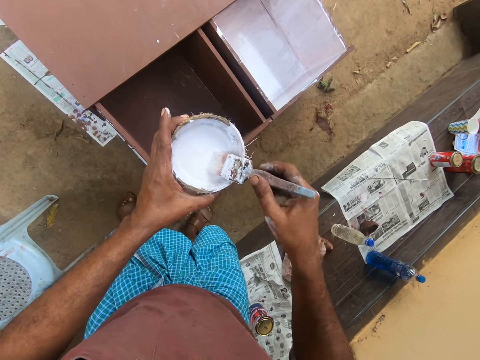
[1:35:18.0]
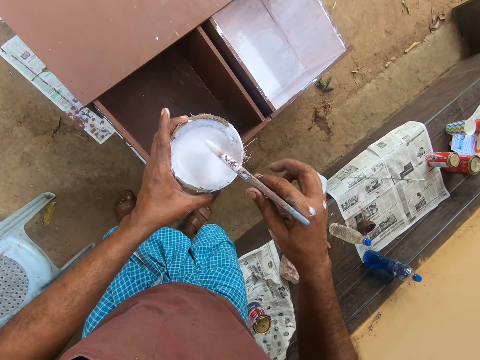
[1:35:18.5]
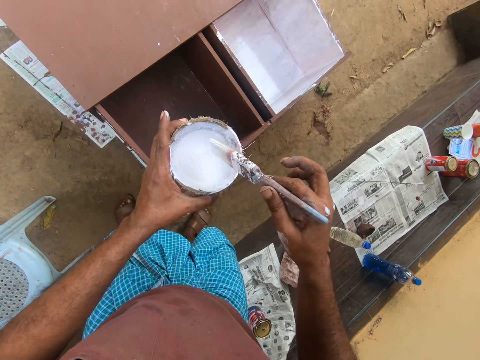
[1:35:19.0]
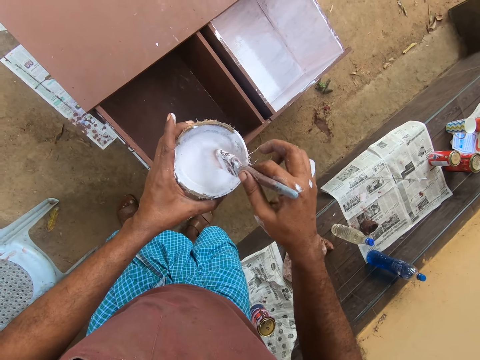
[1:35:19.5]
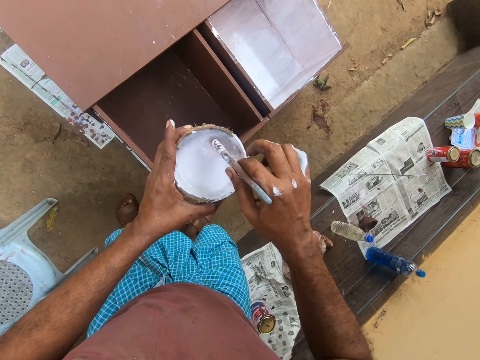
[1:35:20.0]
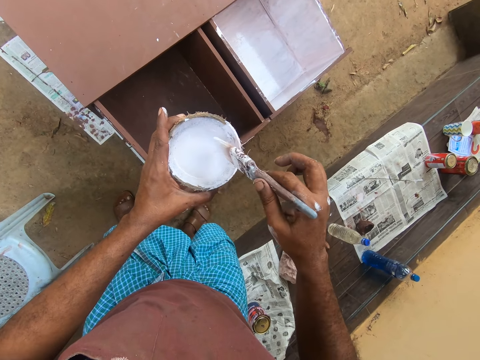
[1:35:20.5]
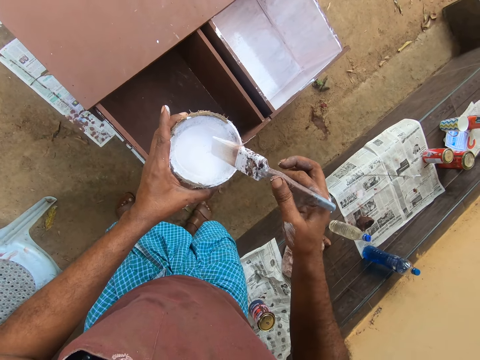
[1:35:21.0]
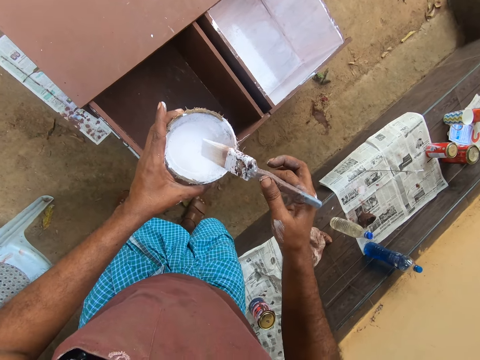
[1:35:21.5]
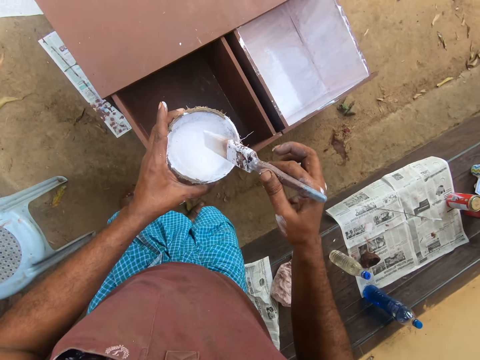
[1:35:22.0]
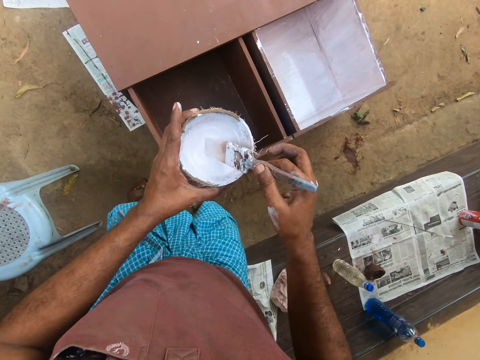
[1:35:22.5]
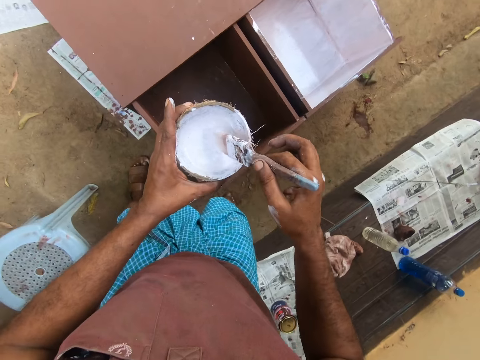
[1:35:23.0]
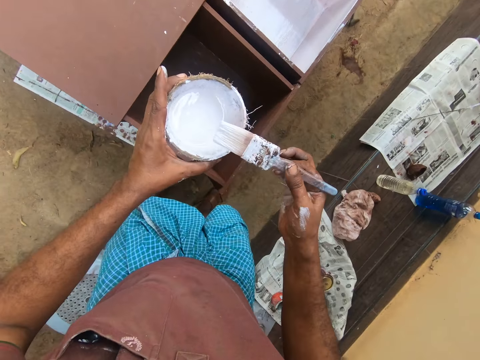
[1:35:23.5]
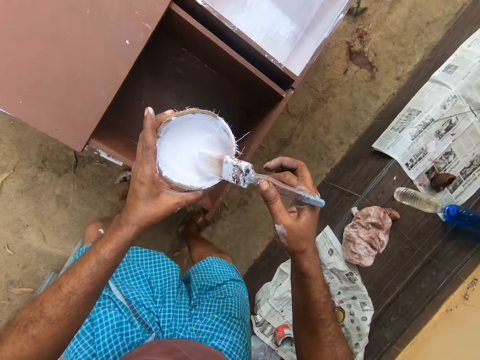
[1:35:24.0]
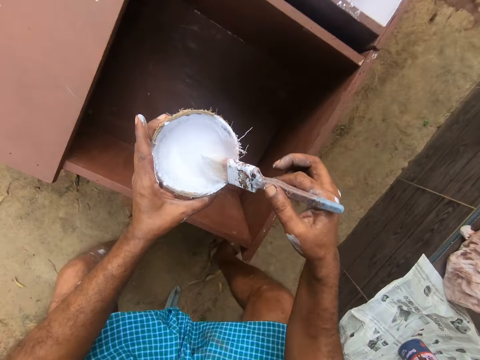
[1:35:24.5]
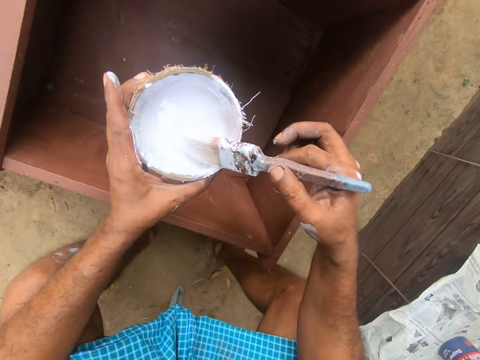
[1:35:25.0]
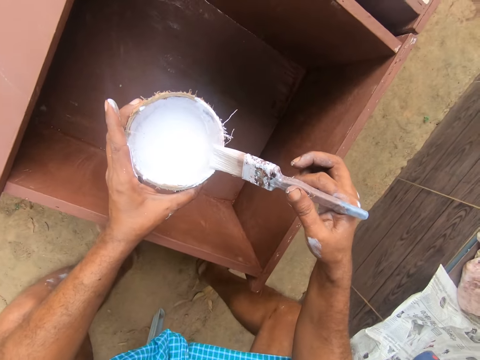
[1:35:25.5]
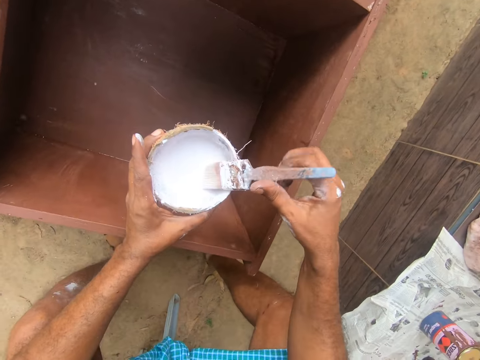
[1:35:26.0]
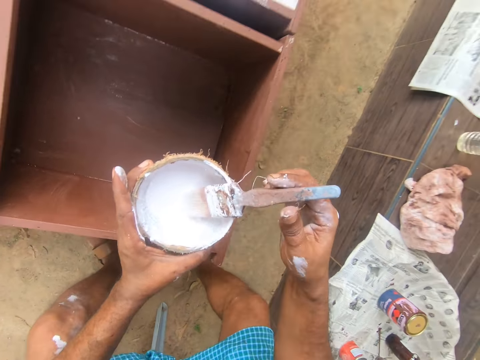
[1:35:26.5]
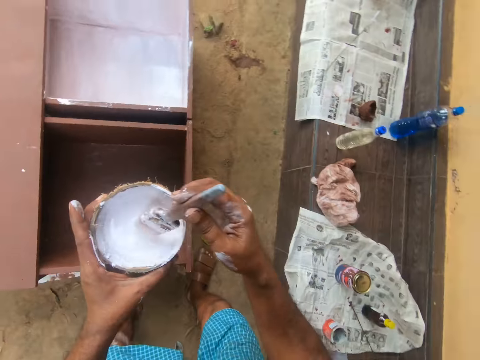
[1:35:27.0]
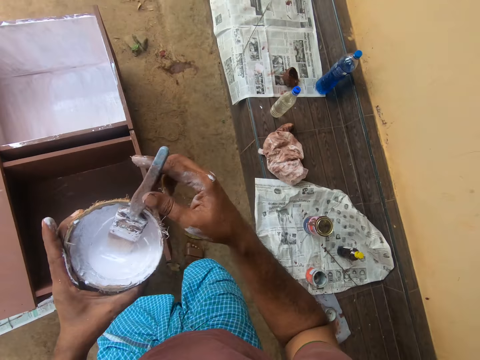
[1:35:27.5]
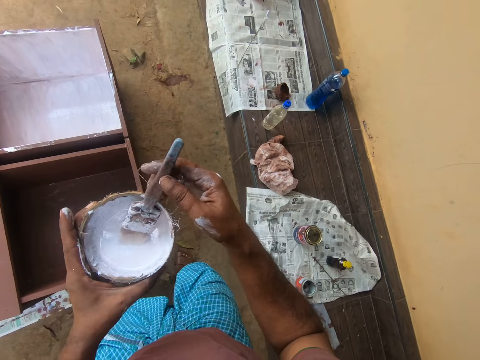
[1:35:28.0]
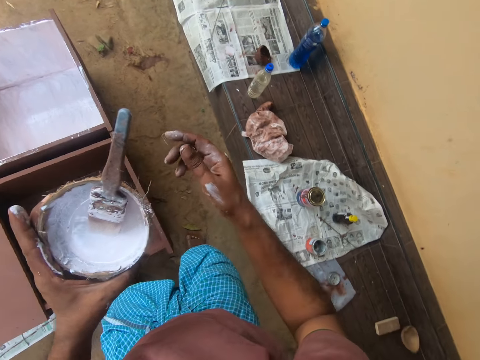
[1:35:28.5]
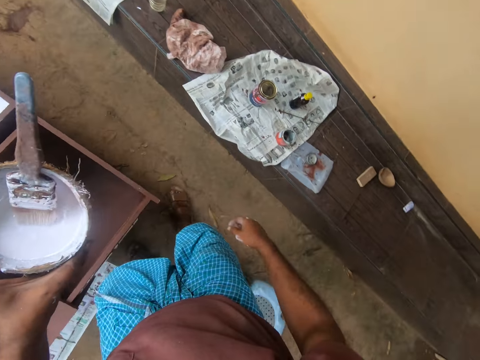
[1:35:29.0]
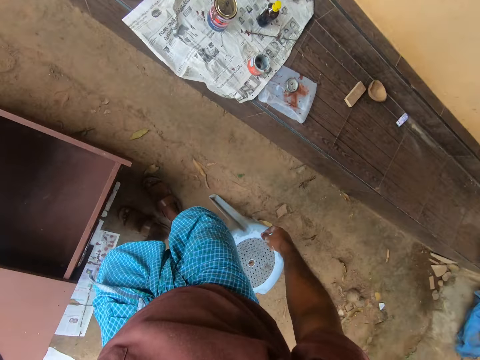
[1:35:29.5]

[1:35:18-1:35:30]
The camera wearer raises the paint brush. He dips the paint brush in the paint. He removes the paint brush from the paint. He dips the paint brush in the paint. He dips it again. He removes the paint brush from the paint. He sits on the chair. He squats towards the floor. He drops the paint brush in the container of paint with his right hand. He stands up. He adjusts the paint brush in the container of paint with his right hand.

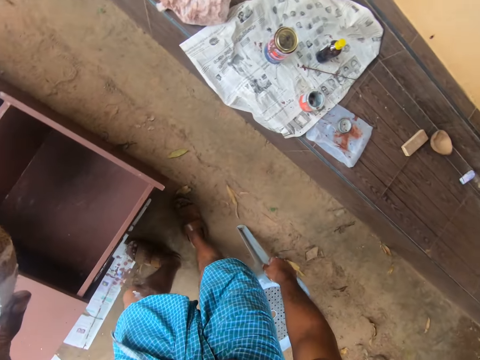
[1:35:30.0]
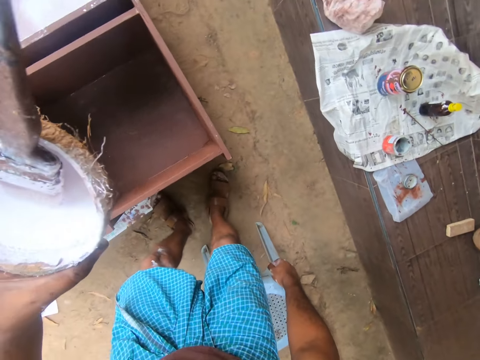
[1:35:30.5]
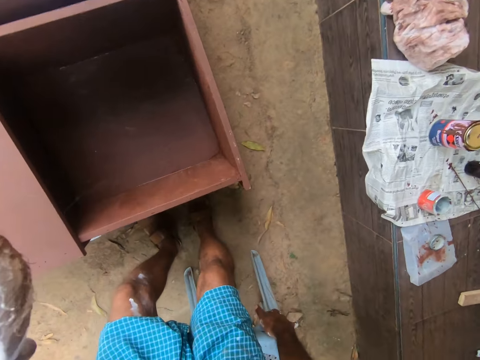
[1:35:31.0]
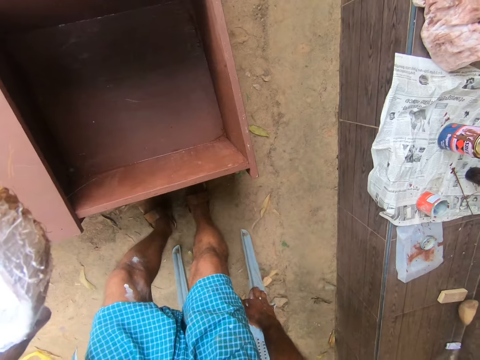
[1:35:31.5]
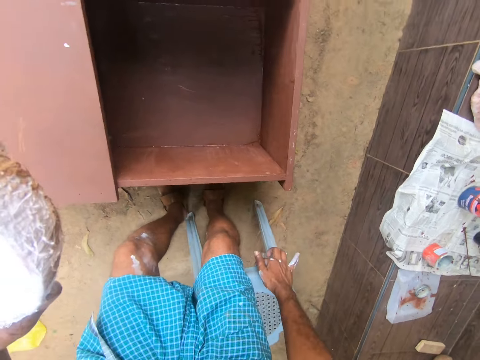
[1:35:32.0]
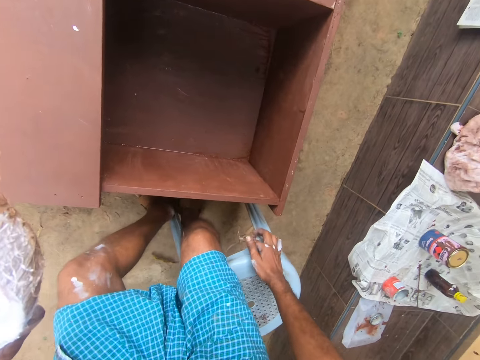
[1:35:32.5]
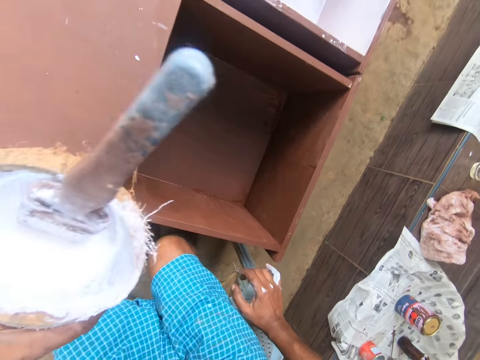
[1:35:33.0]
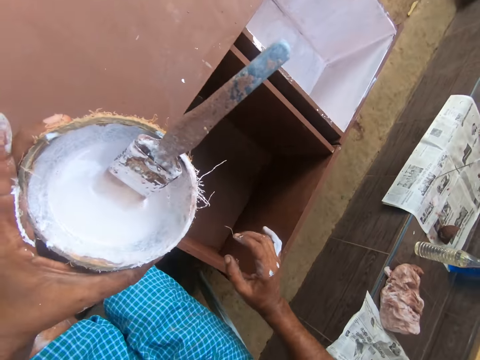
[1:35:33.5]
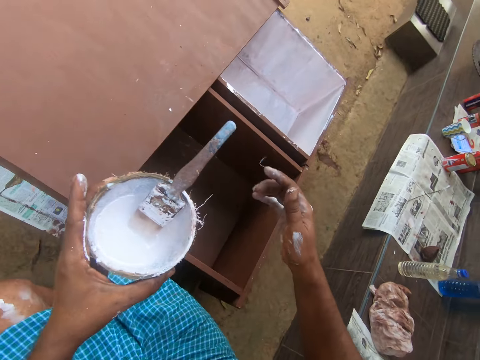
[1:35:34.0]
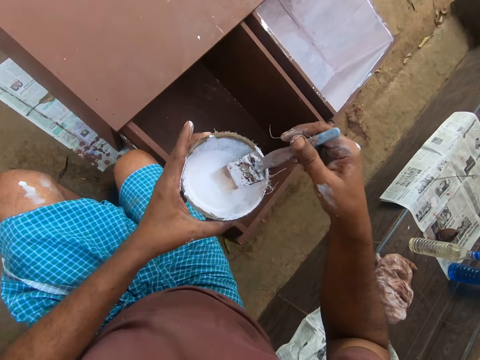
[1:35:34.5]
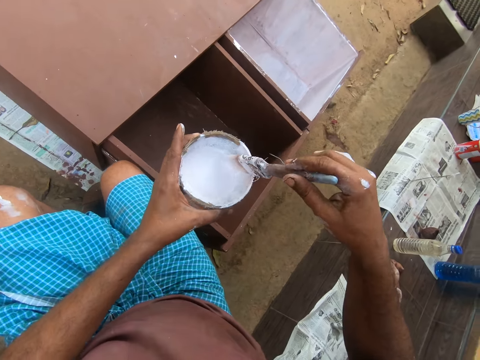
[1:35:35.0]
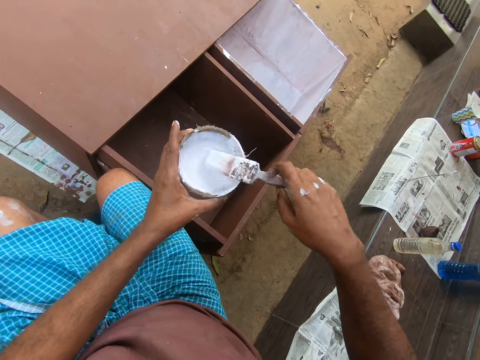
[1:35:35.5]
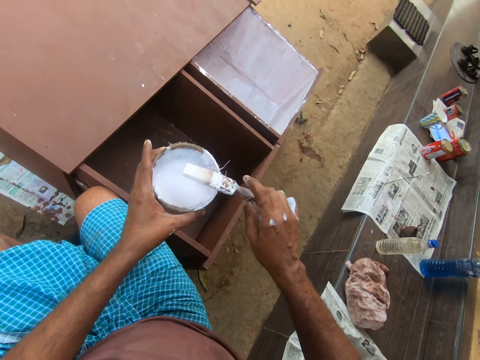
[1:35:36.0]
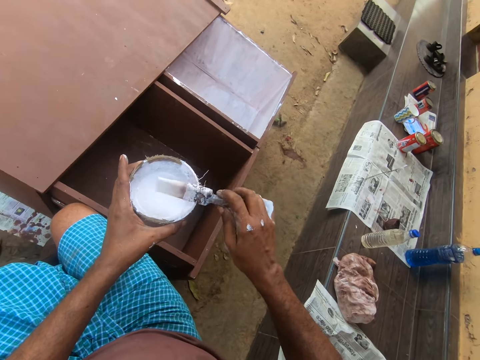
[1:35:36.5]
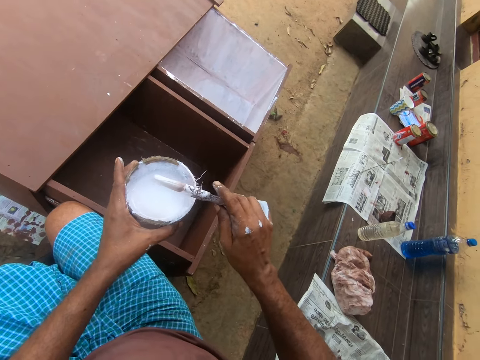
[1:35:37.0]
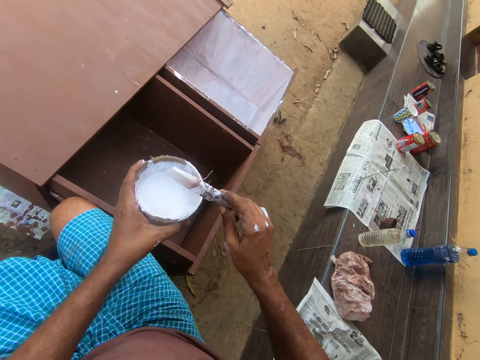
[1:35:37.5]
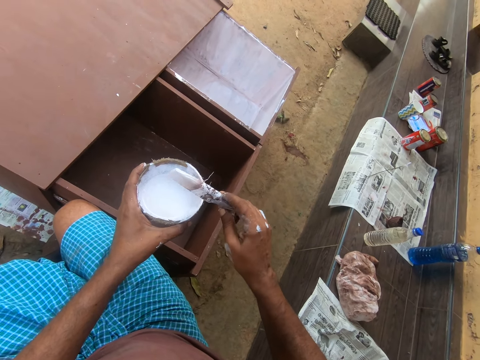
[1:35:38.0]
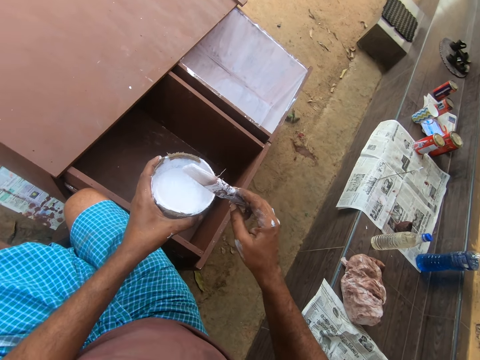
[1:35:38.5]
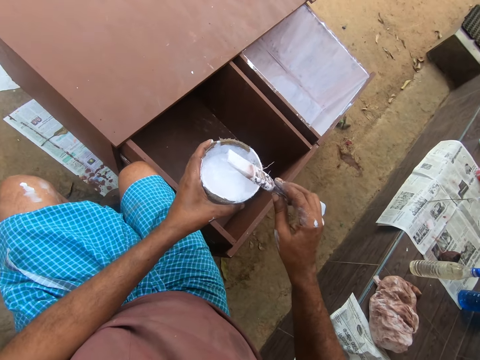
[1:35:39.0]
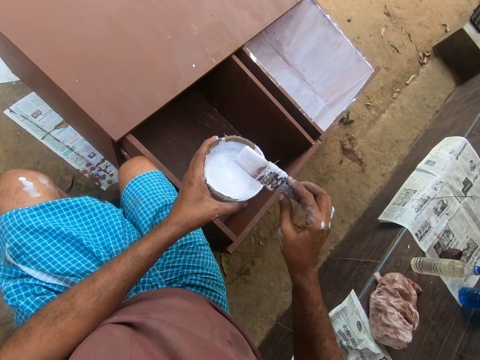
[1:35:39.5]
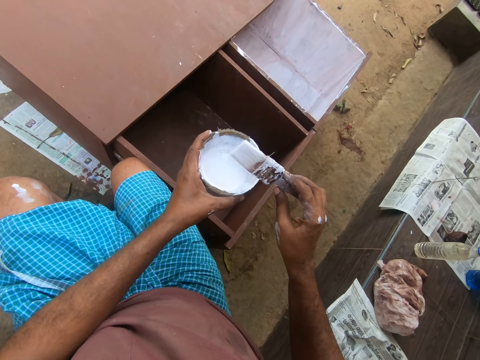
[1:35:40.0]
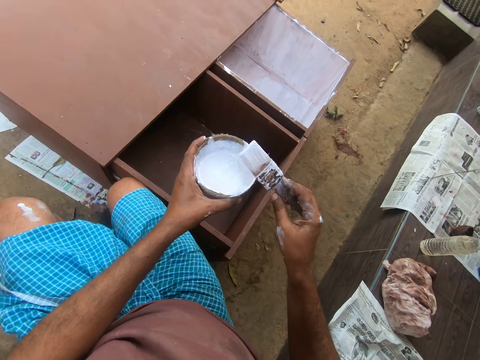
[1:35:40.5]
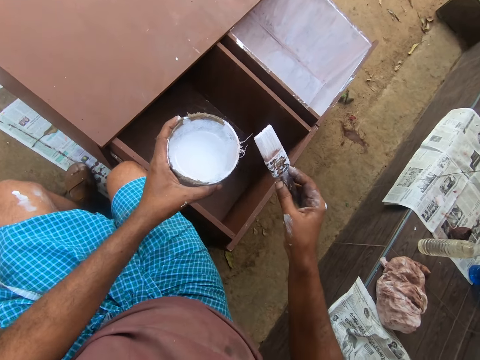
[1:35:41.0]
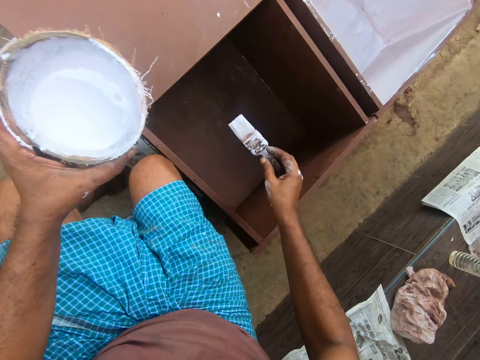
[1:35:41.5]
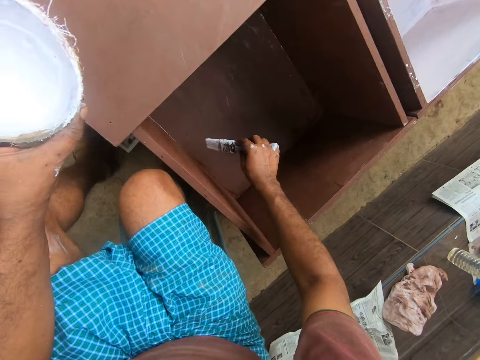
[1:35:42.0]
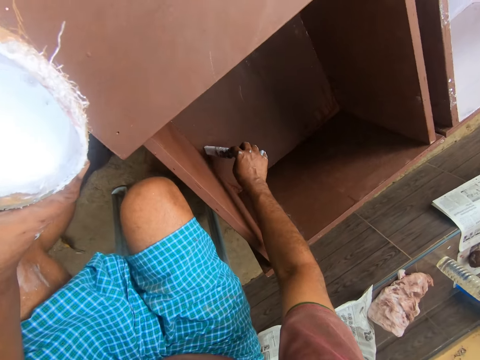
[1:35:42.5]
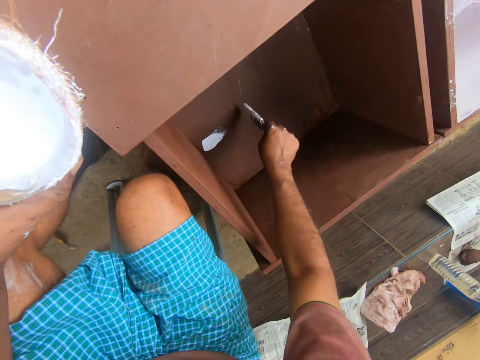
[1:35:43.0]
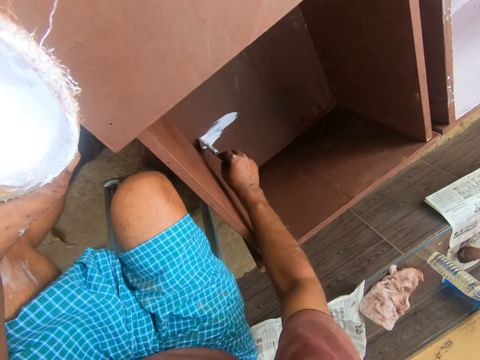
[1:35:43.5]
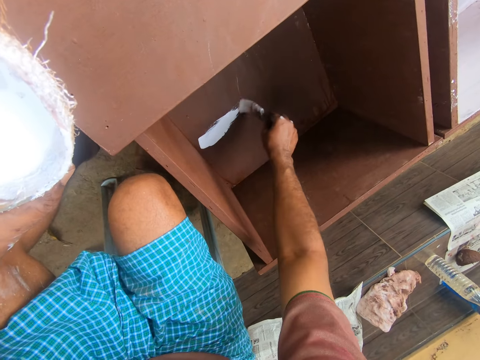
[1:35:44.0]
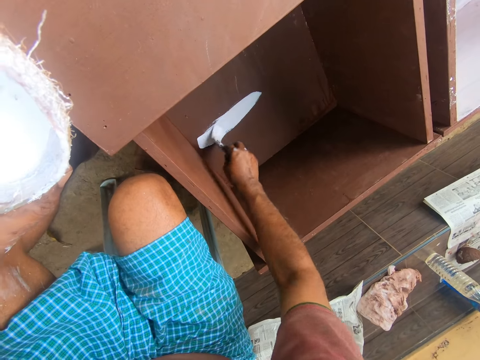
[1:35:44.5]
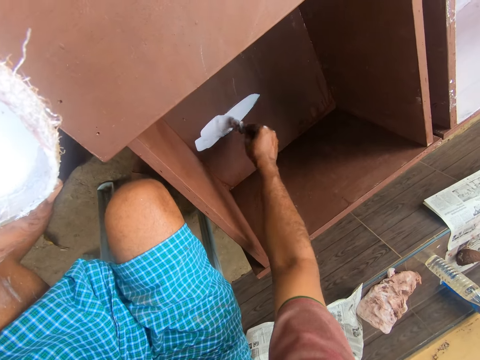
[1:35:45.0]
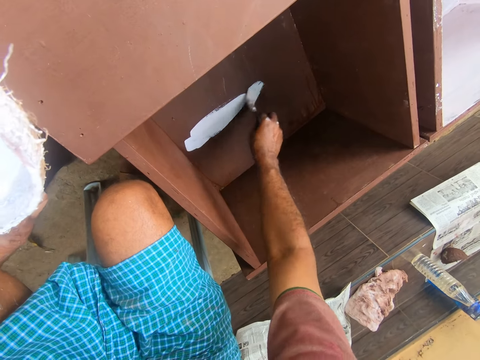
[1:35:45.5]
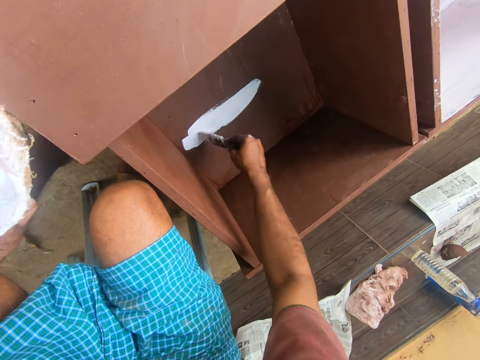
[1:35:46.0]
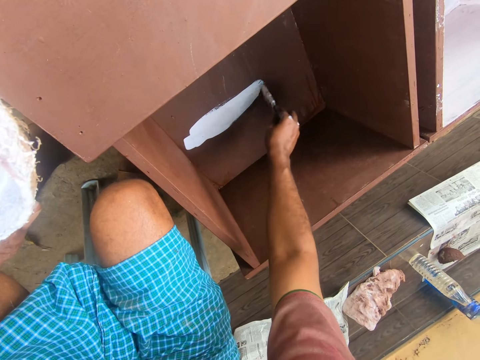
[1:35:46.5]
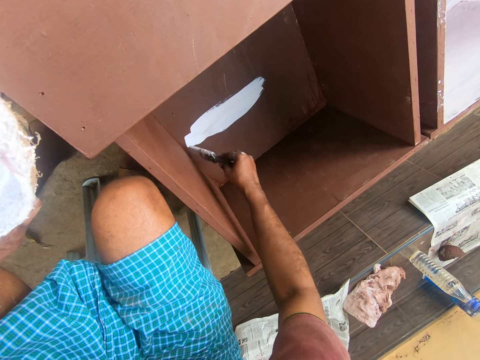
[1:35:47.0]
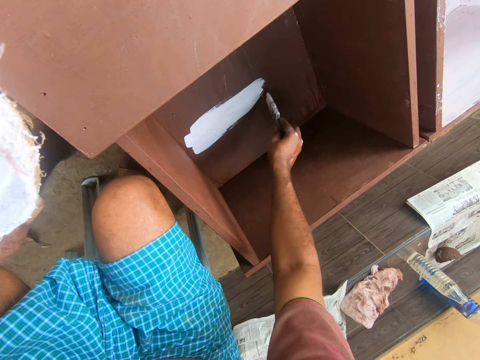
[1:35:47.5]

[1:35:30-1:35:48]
The camera wearer pulls the stool or chair towards him. He adjusts the chair with his right hand. He sits on the chair. He talks to a person. He removes the paint brush from the container of paint with his right hand. He rotates the paint brush with his hand. He paints the table drawer with the paint brush in his right hand.
